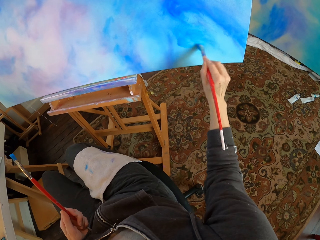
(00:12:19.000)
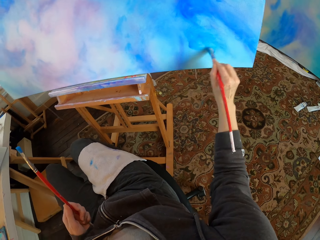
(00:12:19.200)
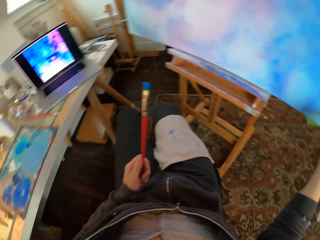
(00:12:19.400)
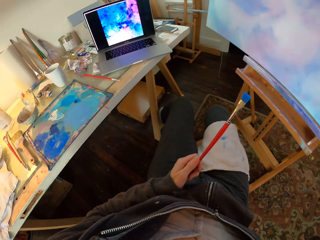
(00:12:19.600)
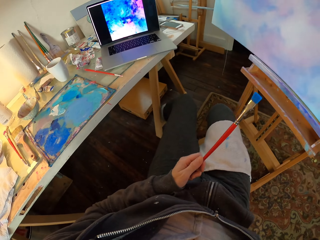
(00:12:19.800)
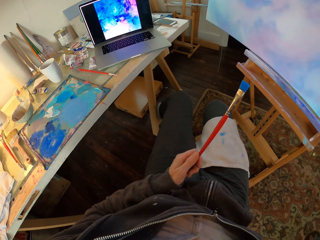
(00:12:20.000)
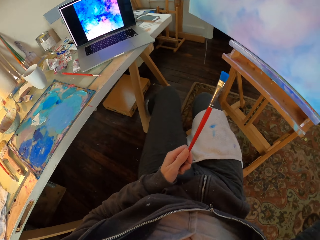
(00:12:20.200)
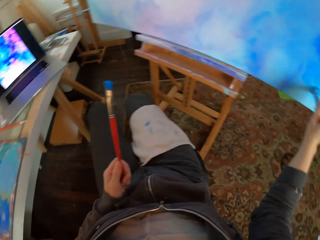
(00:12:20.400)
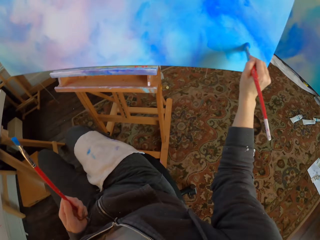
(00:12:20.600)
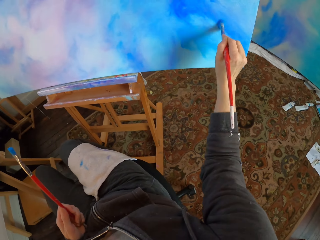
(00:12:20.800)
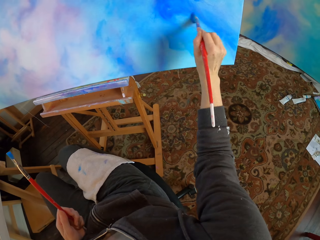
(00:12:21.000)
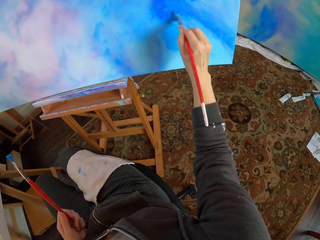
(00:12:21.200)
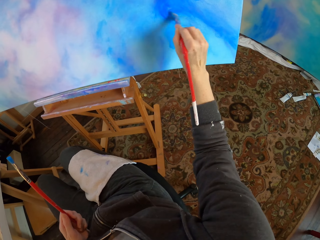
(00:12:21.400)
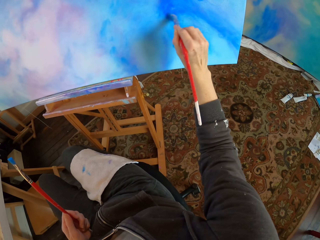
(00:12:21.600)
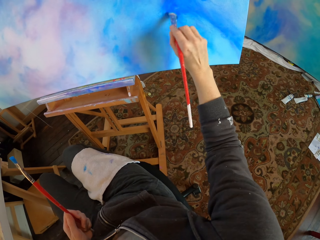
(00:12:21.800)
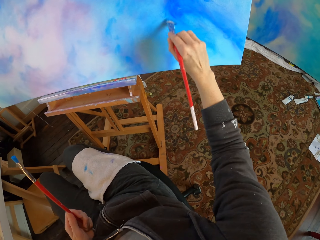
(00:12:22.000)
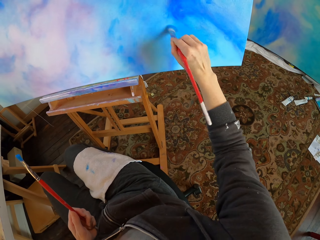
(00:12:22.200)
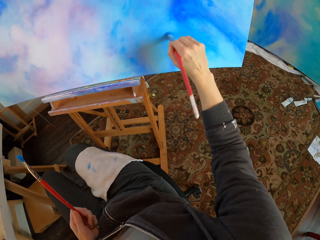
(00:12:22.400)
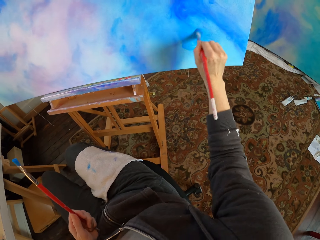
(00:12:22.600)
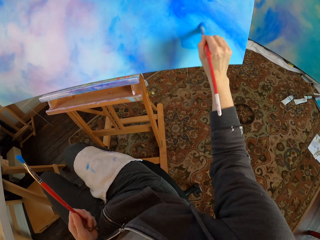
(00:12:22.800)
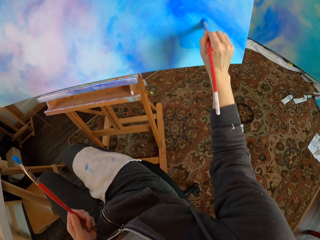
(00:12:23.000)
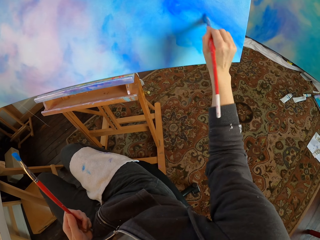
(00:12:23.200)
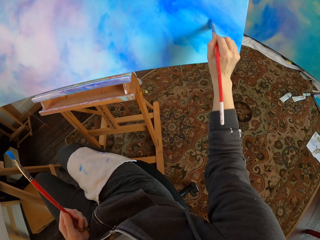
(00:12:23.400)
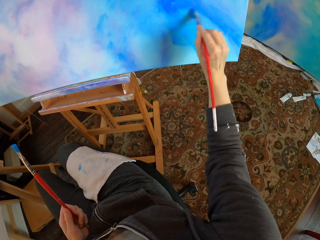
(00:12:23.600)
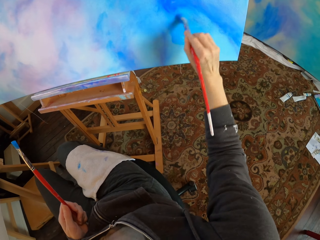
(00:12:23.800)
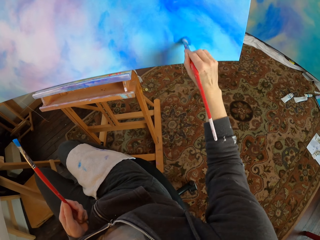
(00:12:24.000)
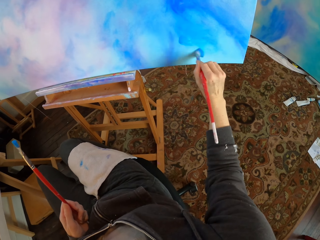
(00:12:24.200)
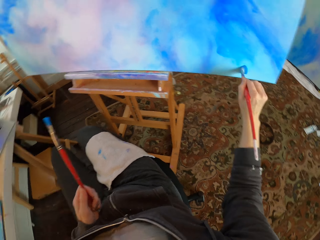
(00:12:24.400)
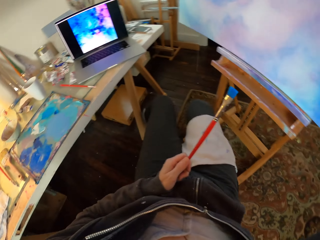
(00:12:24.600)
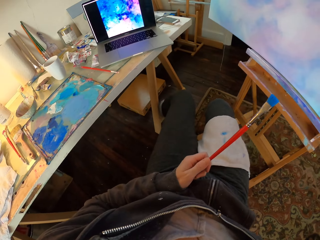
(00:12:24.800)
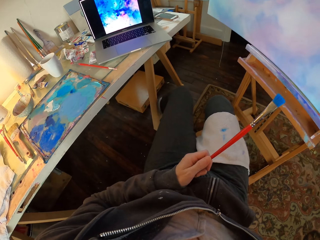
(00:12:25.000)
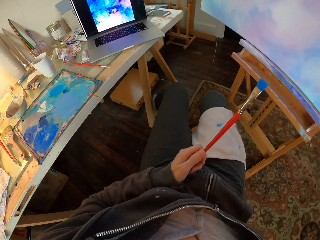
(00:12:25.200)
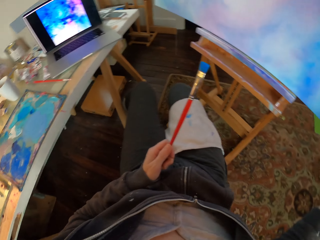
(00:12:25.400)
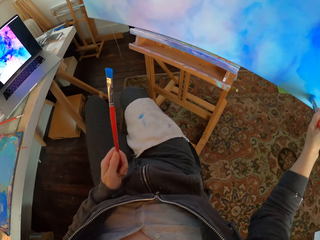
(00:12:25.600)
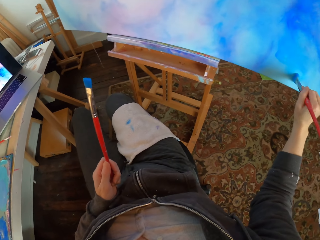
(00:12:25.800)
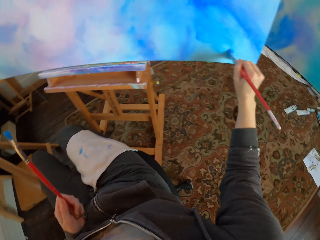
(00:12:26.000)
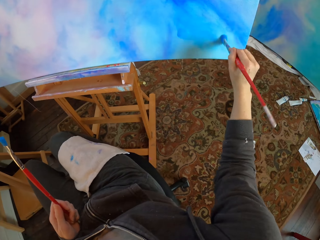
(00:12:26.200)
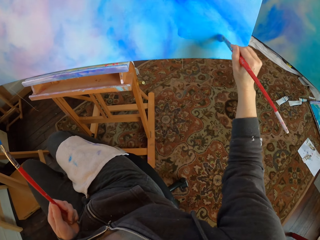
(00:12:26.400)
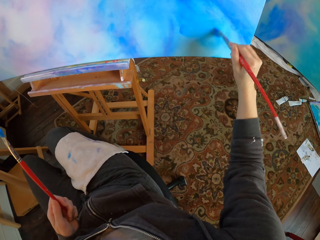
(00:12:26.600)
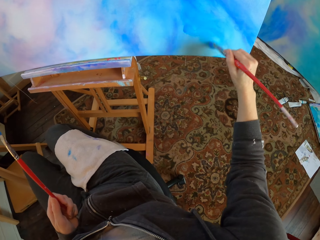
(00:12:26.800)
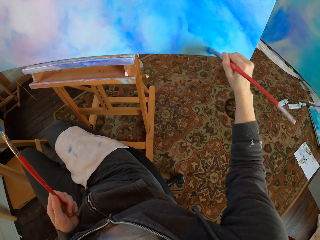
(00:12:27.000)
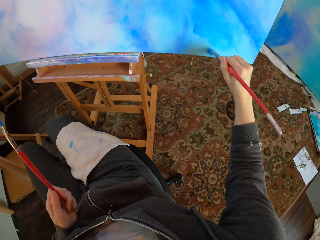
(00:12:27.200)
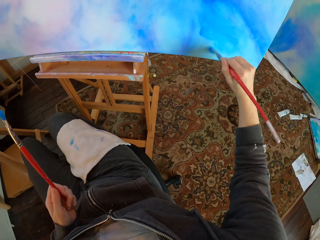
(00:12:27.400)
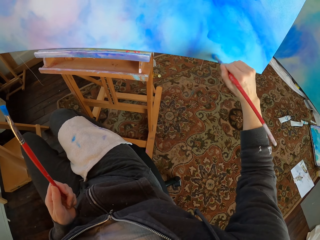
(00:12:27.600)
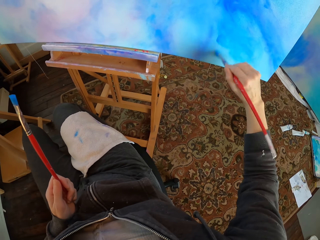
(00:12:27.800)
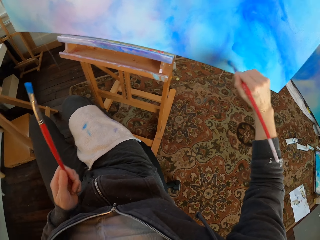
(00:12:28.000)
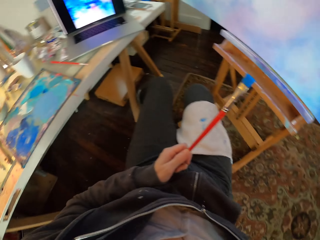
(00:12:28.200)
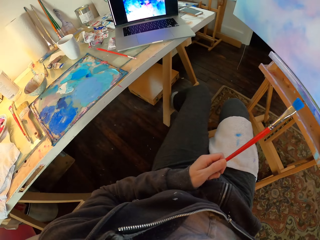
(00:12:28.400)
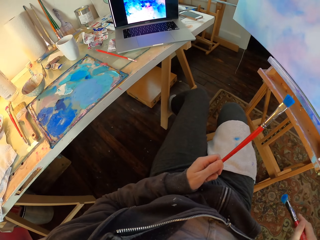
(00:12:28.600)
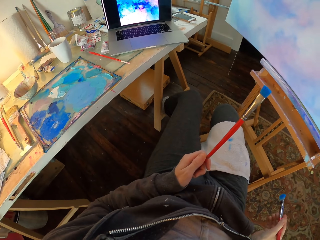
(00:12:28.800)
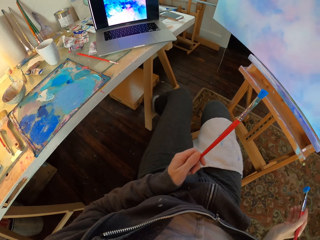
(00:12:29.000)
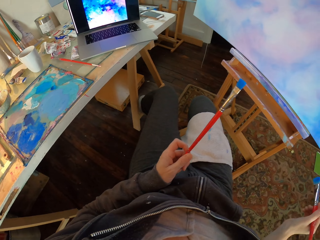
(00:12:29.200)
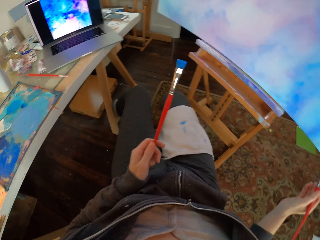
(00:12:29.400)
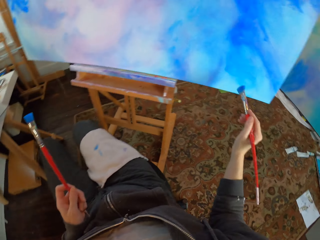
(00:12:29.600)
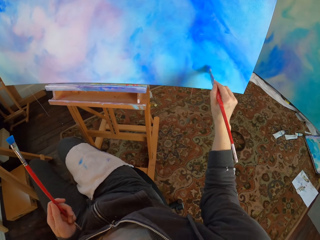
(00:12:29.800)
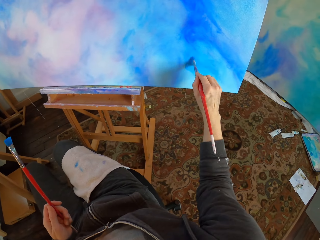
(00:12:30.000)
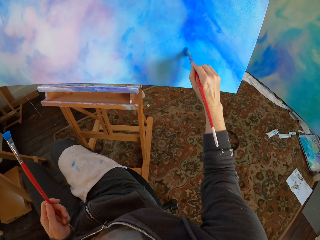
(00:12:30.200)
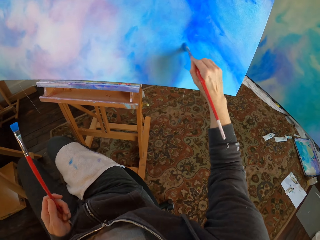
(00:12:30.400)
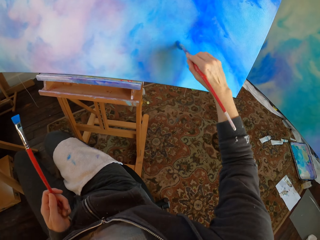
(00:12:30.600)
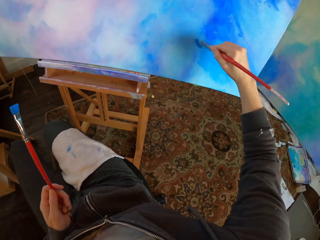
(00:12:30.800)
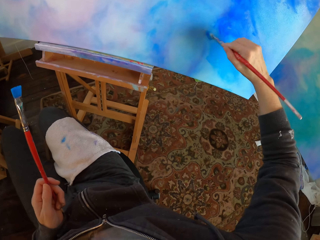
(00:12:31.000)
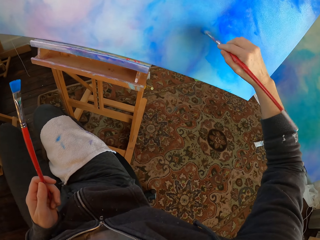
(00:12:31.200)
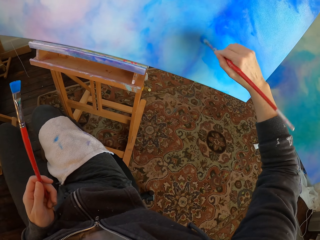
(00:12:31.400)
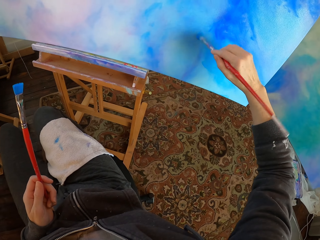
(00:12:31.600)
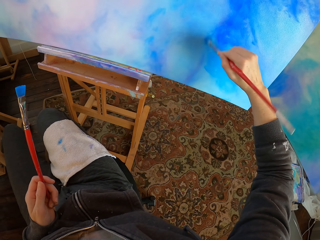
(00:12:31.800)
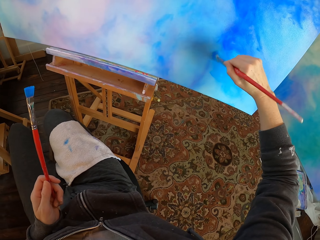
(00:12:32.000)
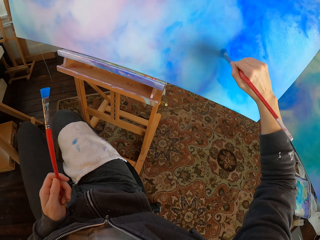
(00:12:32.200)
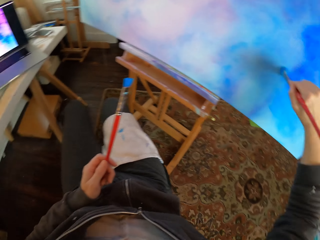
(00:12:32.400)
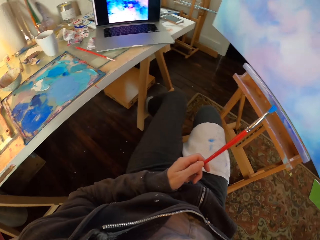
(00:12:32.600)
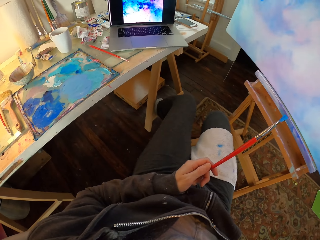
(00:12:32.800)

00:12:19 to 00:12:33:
The camera wearer drops his hand carrying the paint brush. He paints the board.

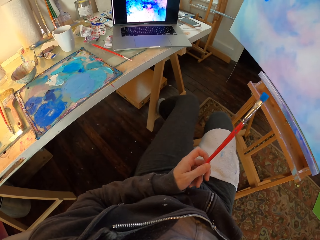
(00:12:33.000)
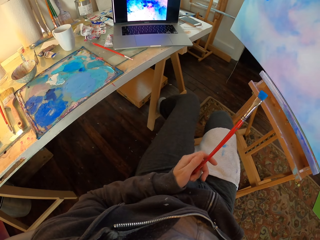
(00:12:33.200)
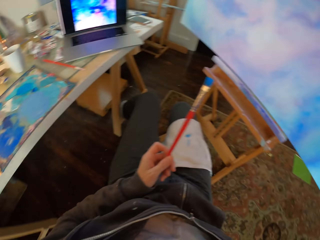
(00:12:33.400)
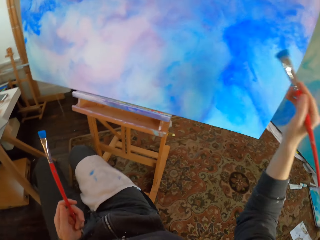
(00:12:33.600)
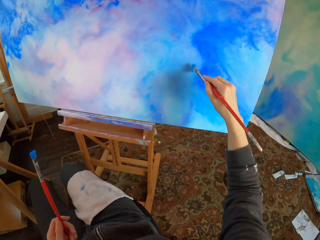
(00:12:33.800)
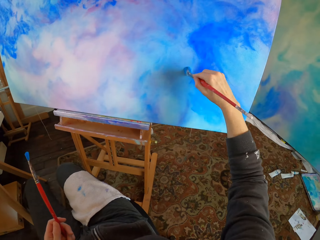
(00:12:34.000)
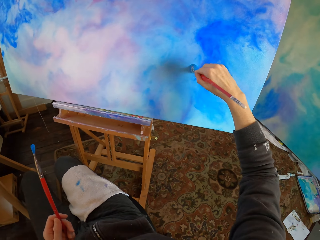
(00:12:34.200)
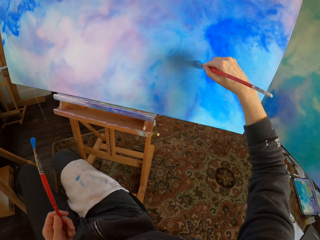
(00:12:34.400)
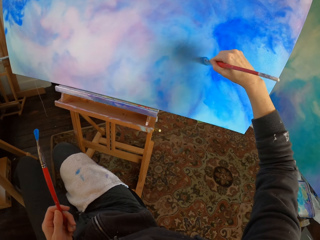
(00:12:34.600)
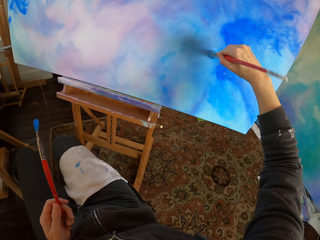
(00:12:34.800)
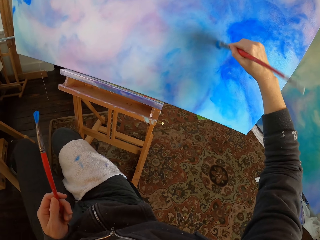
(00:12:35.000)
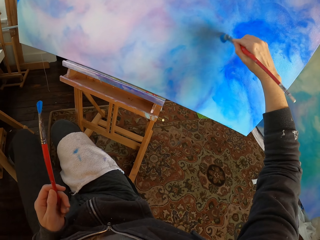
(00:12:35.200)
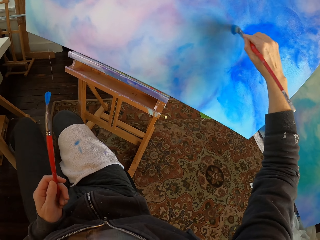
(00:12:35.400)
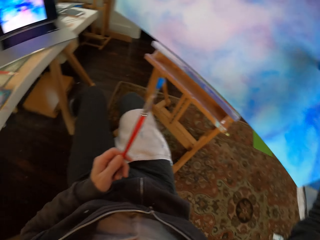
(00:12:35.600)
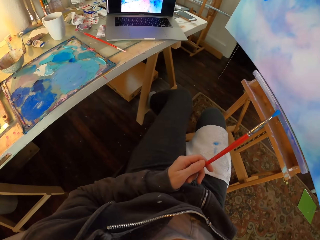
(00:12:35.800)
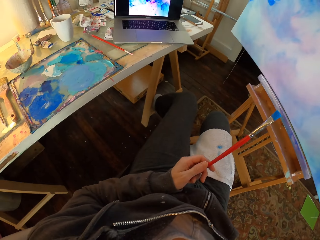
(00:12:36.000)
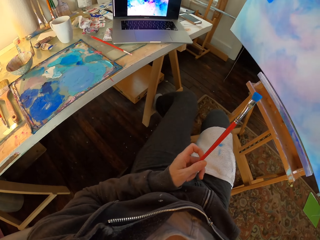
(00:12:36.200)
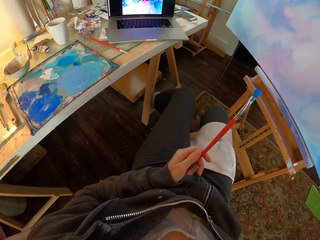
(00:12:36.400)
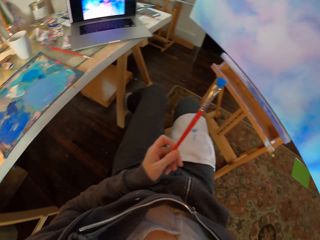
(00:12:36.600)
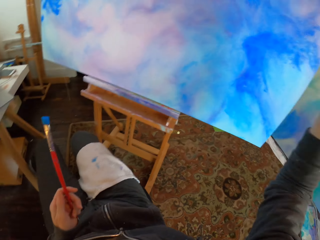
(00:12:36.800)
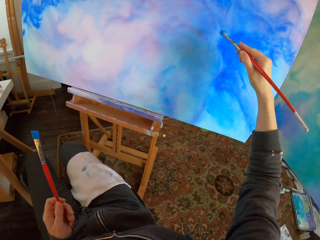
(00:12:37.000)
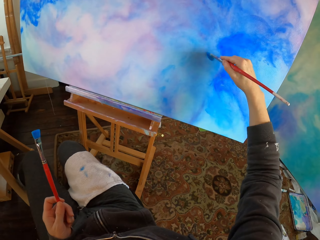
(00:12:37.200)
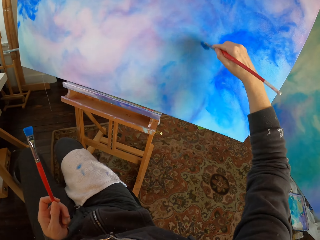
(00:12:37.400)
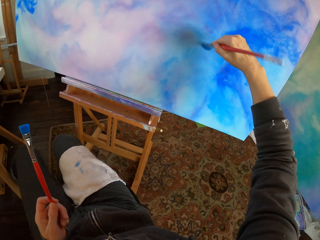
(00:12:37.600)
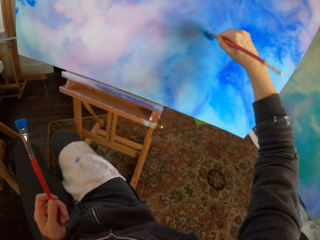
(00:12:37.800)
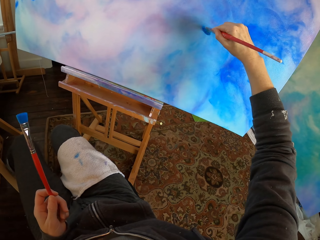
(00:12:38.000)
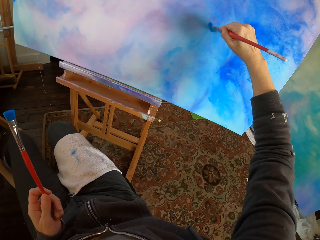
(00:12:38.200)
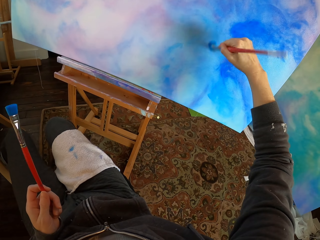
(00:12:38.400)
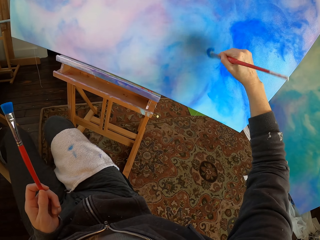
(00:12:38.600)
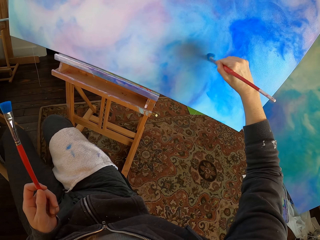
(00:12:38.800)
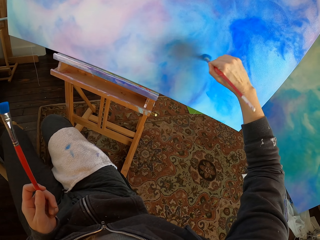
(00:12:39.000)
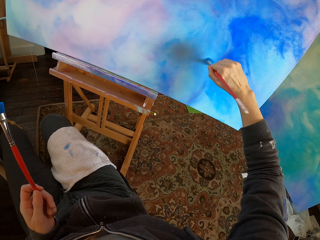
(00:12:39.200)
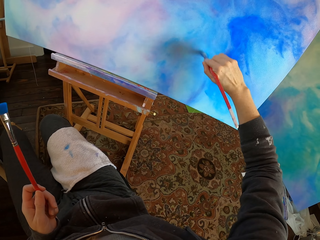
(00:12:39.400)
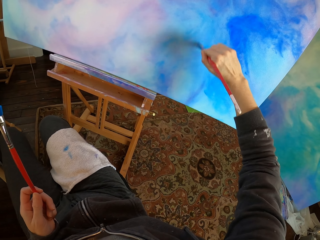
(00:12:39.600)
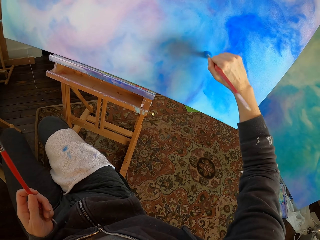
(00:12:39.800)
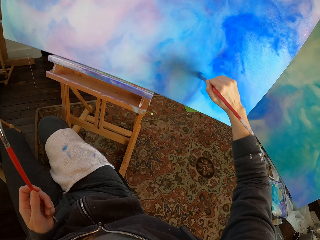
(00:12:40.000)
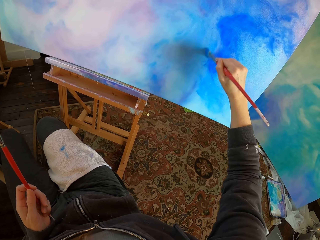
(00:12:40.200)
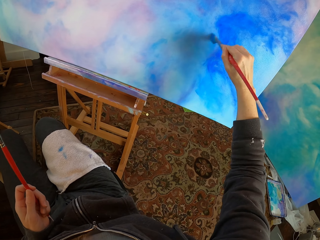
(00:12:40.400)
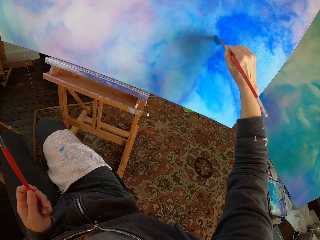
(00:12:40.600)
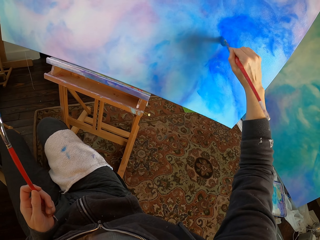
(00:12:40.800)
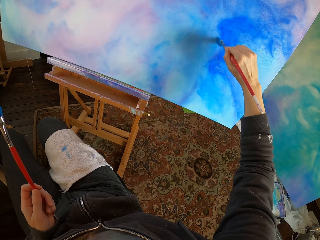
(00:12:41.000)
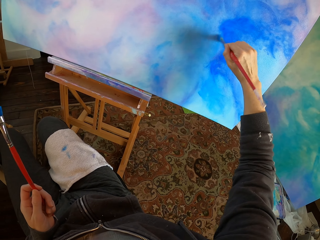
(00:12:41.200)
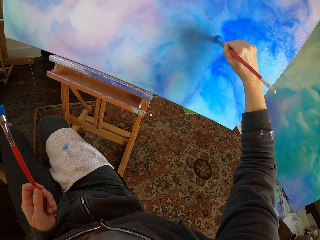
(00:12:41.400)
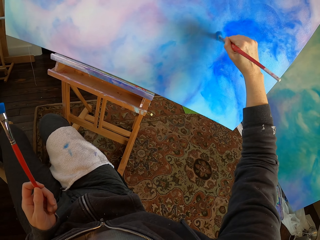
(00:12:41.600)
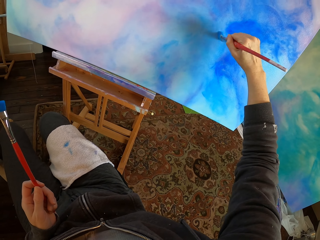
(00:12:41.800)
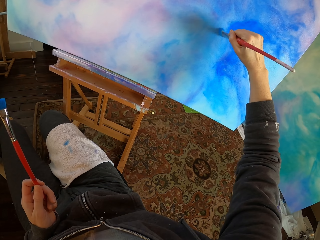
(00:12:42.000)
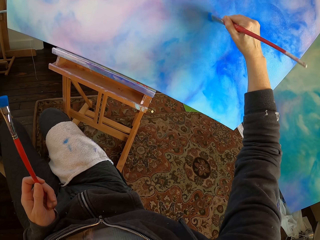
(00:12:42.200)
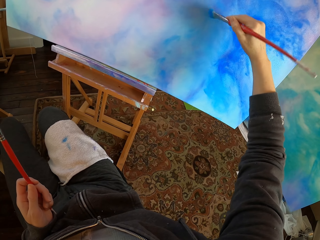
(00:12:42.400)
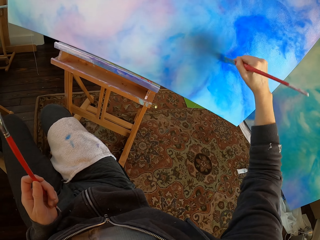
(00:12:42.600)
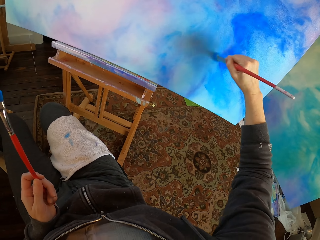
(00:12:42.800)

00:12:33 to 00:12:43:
The camera wearer rotates the paint brush on the left hand. They paint the board. They rotate the paint brush on the left hand. They paint the board.
